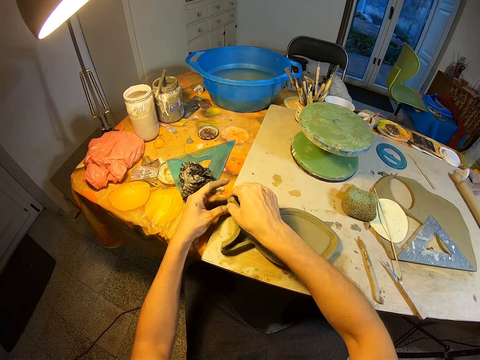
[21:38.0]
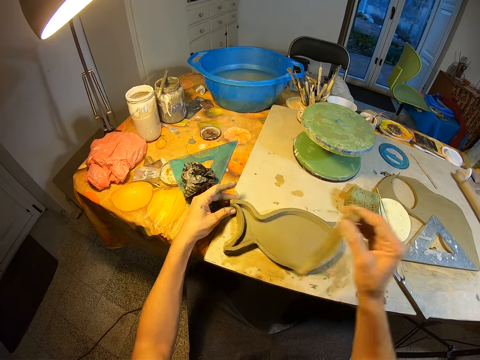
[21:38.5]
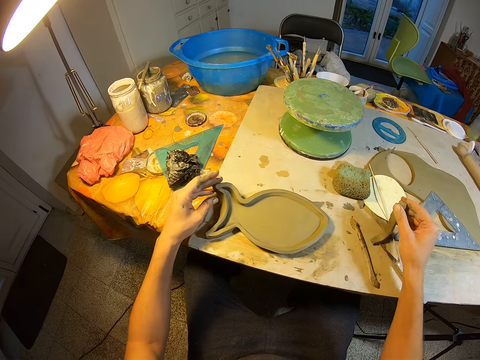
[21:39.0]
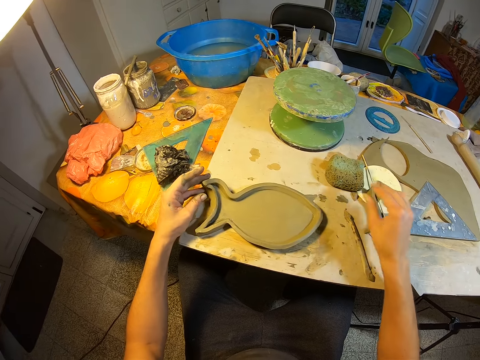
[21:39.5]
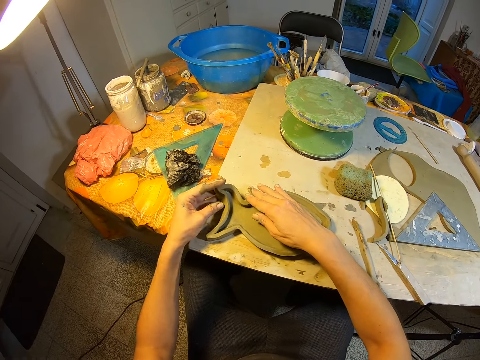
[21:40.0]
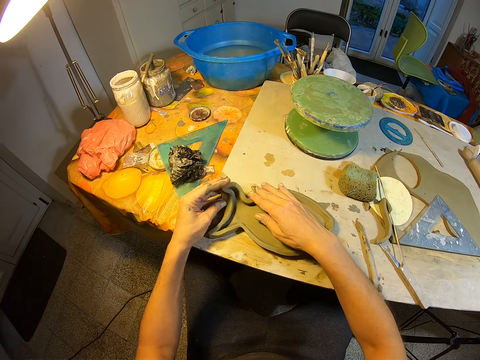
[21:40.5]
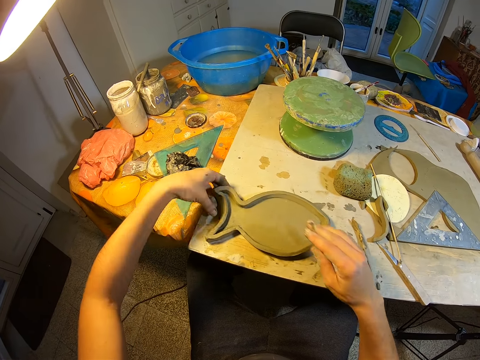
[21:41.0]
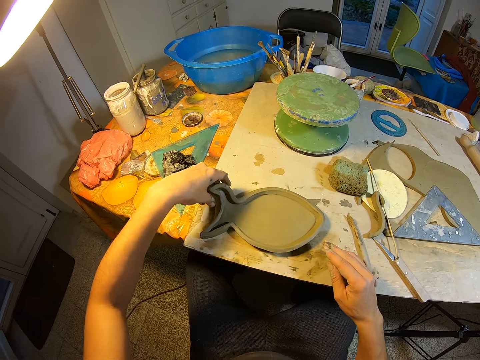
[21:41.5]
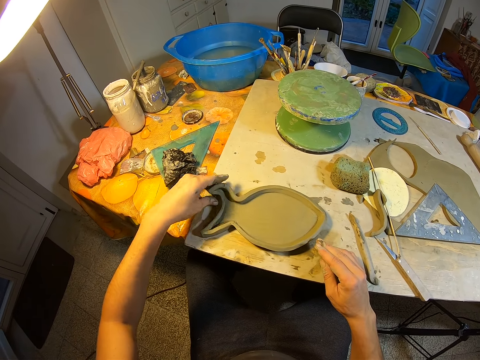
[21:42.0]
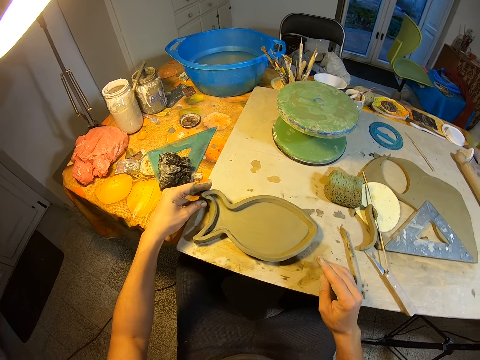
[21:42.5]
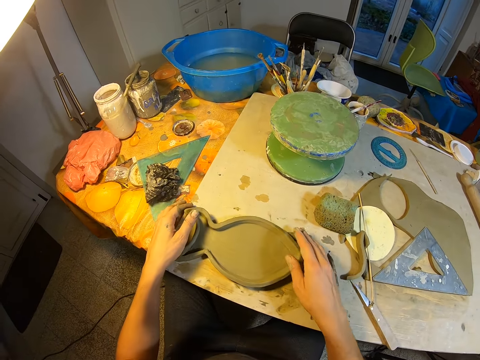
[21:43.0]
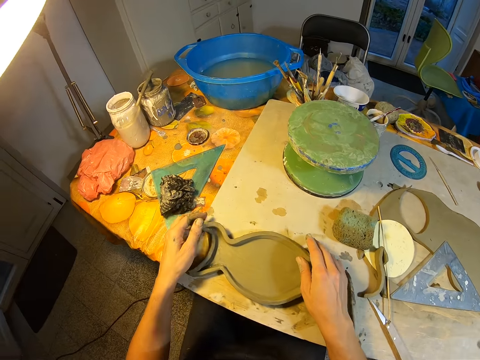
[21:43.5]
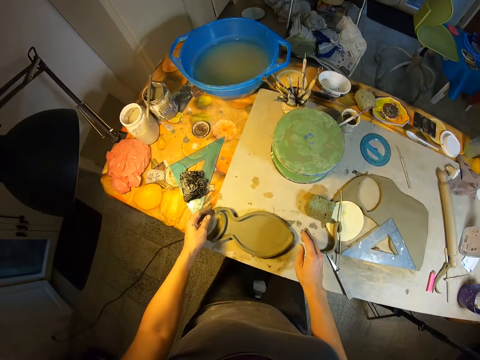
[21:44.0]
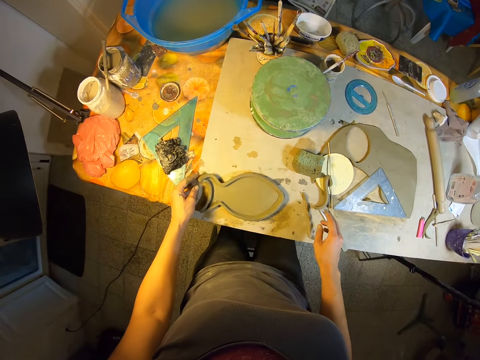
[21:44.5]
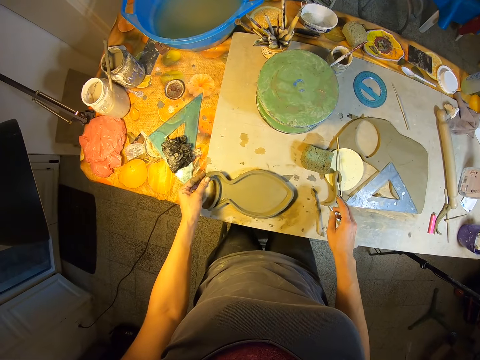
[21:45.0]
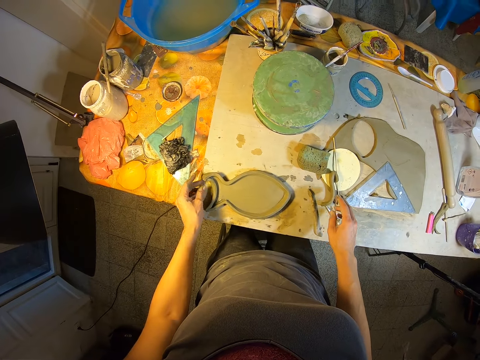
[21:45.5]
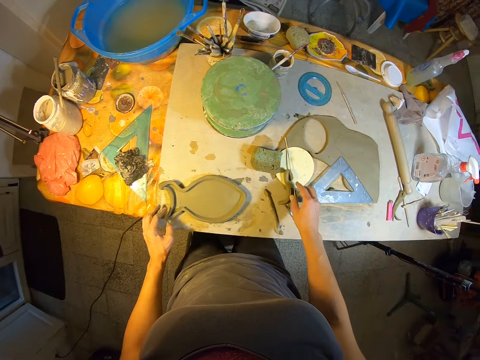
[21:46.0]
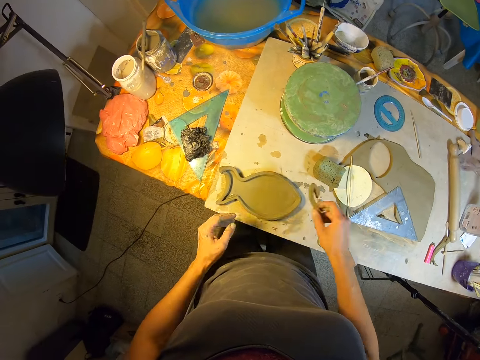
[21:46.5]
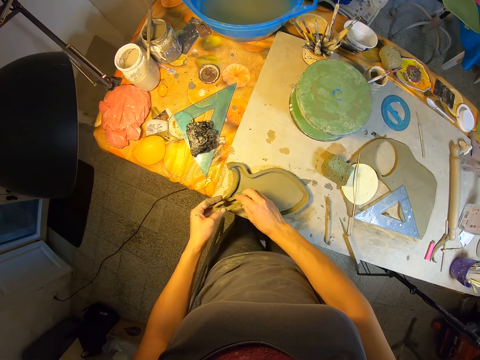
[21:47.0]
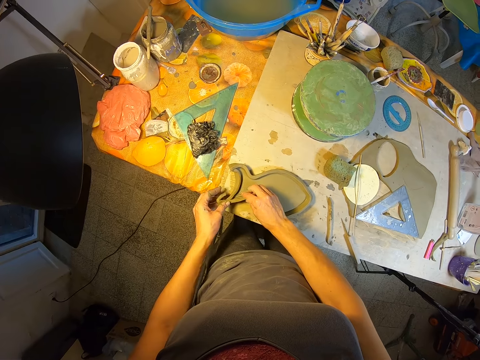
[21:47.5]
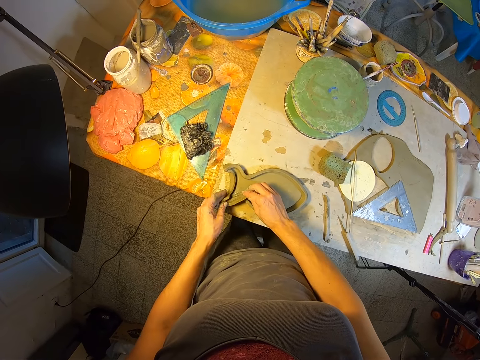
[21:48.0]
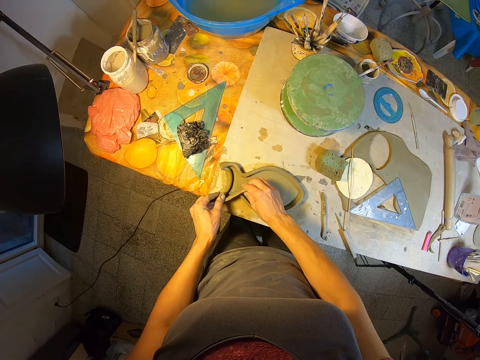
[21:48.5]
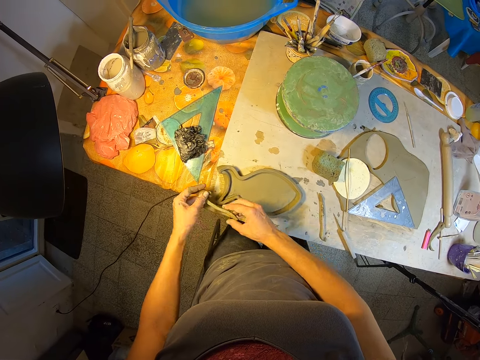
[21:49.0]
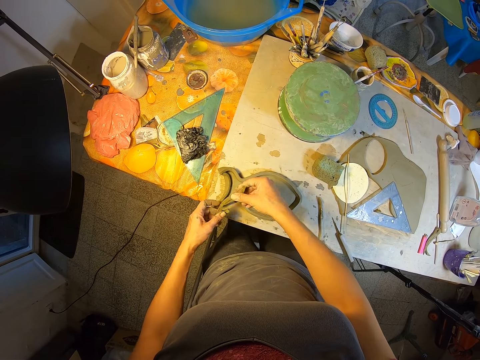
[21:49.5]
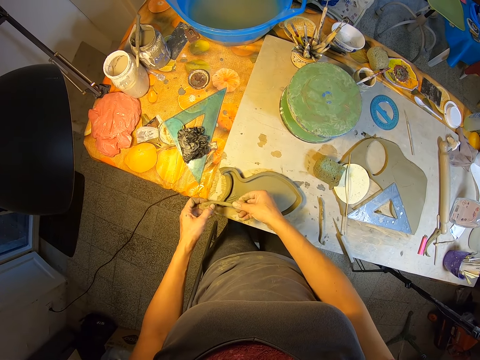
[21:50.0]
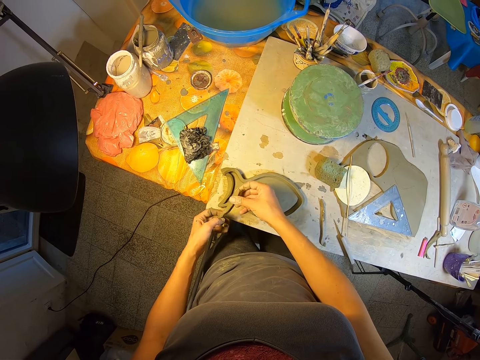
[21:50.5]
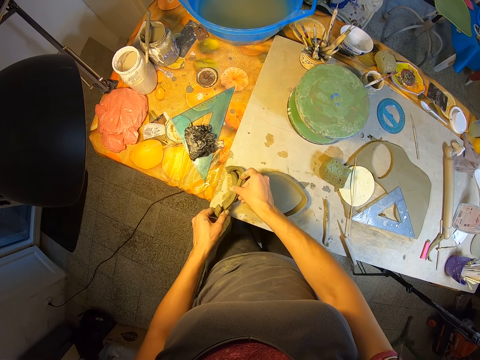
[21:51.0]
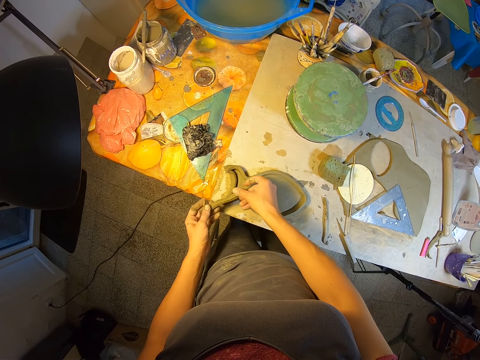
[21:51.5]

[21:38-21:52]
The camera wearer removes the molded clay with her right hand. She drops the molded clay on the table with her right hand. She molds the fish shaped molded clay with her hands. She adjusts the fish shaped molded clay on the table with her hands. She stands on the floor. She picks up the molded clay on the table with her right hand. She fits the molded clay on the fish shaped molded clay on the table with her hands.

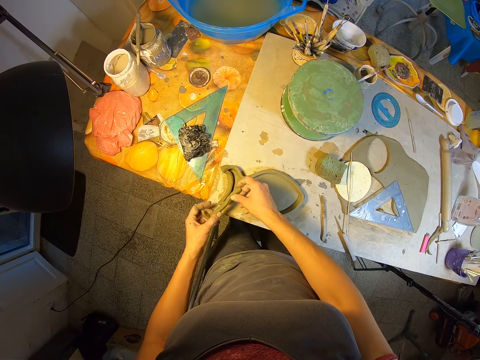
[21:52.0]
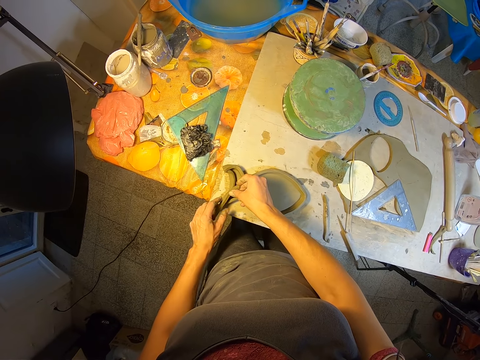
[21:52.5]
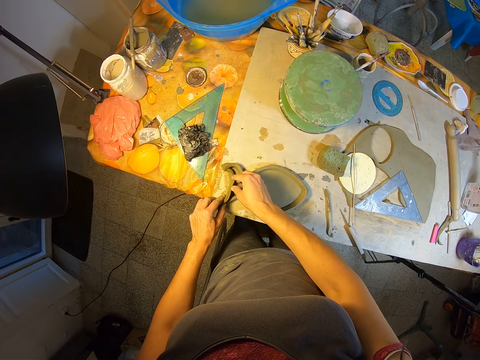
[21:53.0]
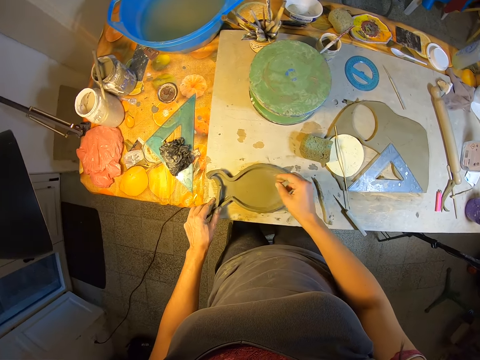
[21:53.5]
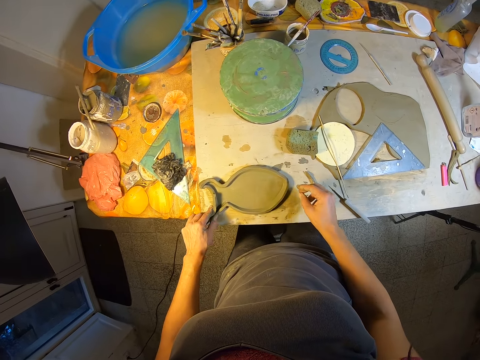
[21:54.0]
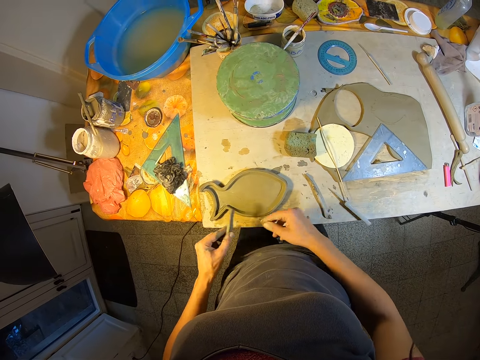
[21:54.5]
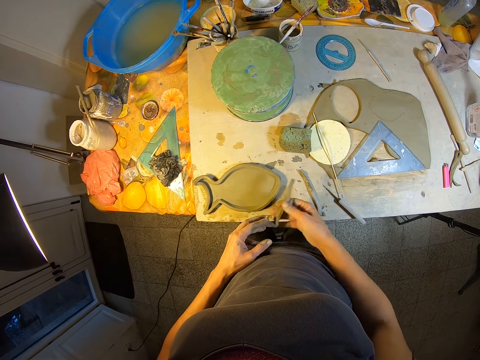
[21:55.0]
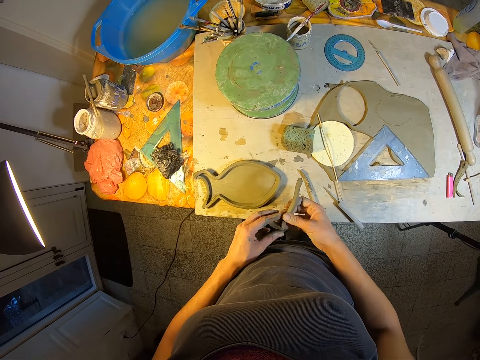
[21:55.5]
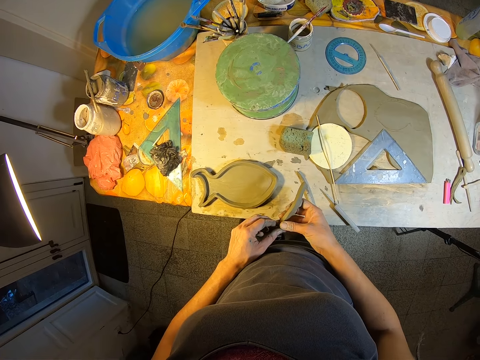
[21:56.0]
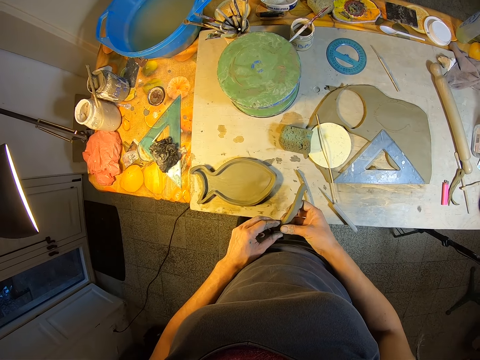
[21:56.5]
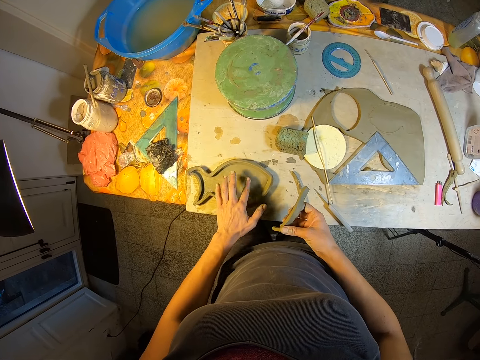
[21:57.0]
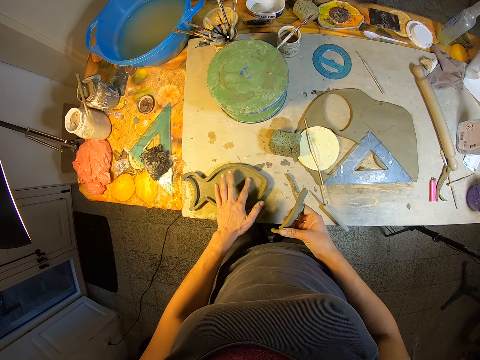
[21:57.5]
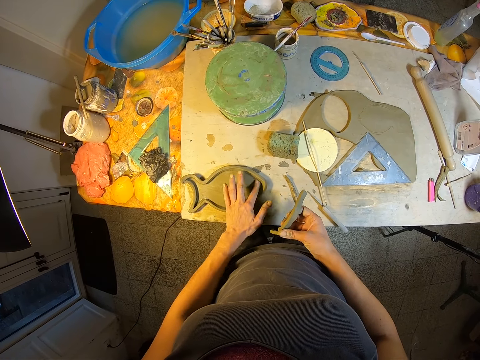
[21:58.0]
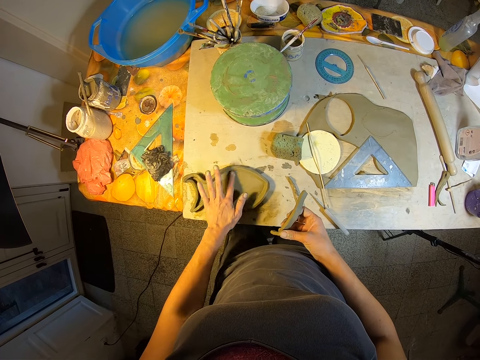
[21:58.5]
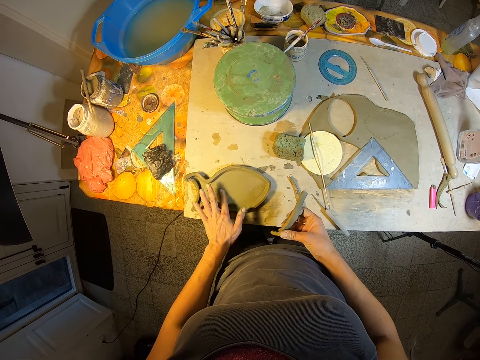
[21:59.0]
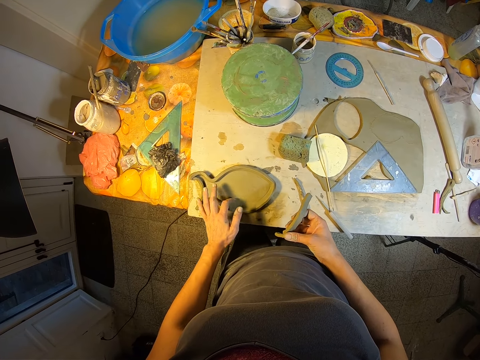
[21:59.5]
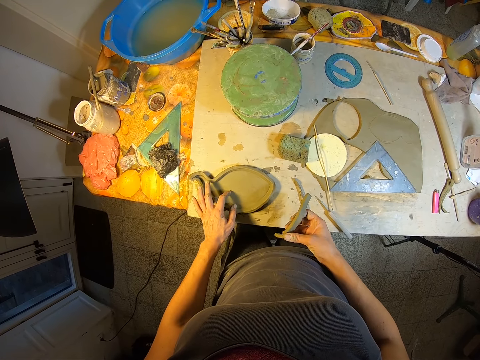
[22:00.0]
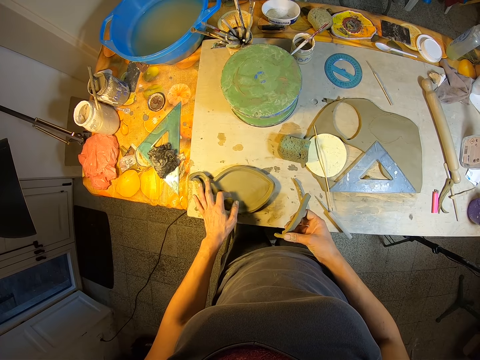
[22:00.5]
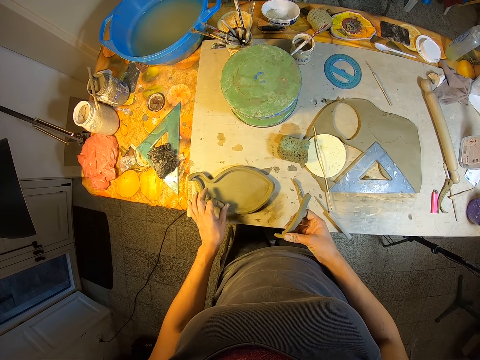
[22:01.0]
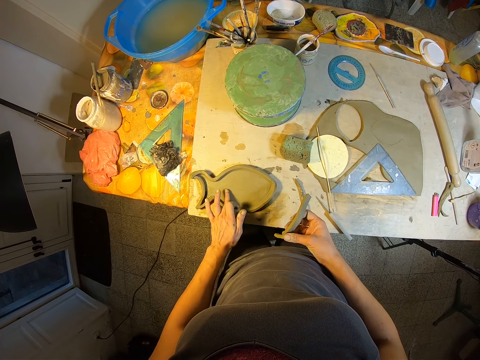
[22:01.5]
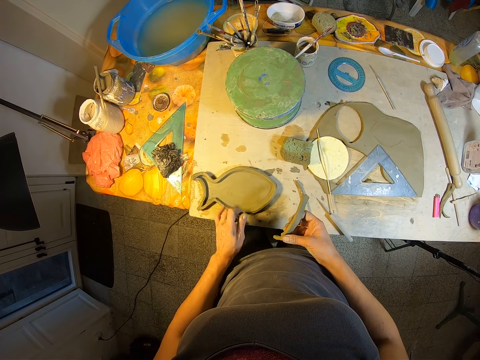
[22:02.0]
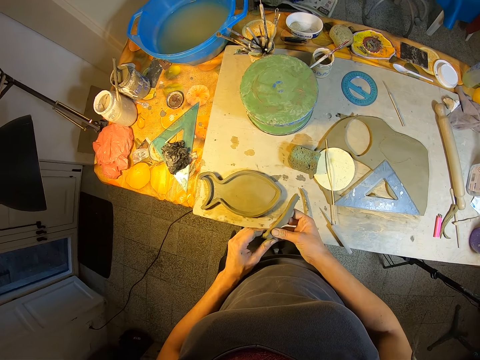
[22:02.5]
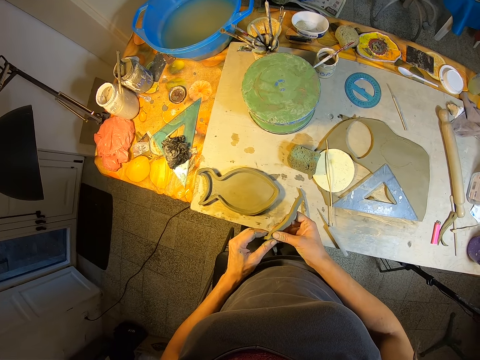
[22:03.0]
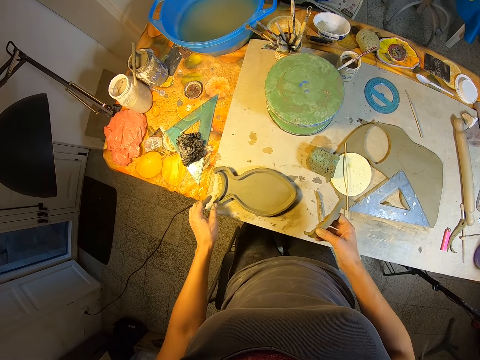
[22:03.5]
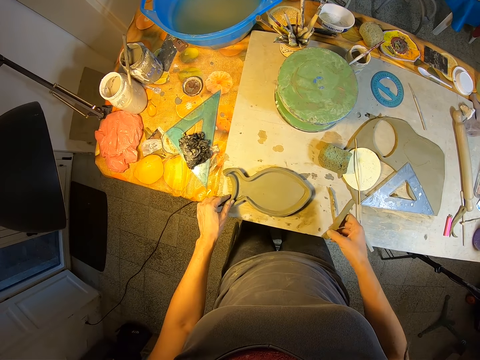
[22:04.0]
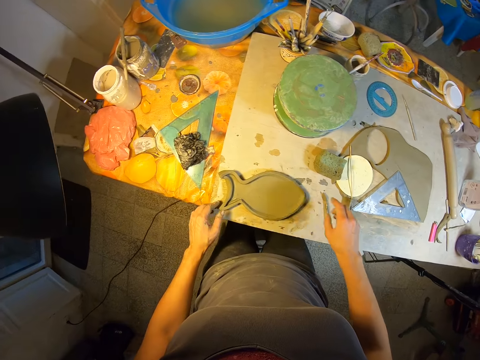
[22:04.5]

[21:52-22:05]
The camera wearer stands on the floor. She removes the molded clay with her right hand. She scratches the fish shaped molded clay on the table with her left hand. She adjusts the fish shaped molded clay on the table with her left hand. She stands on the floor. She drops the molded clay on the table with her right hand. She molds the fish shaped molded clay with her hands.
